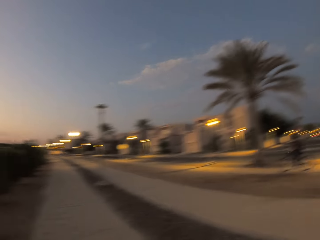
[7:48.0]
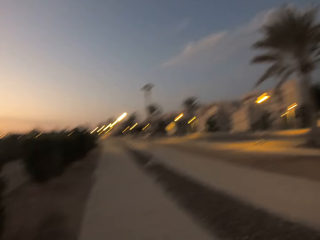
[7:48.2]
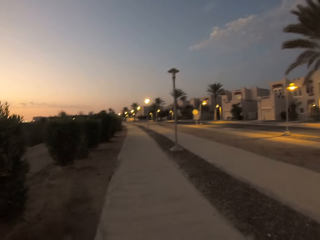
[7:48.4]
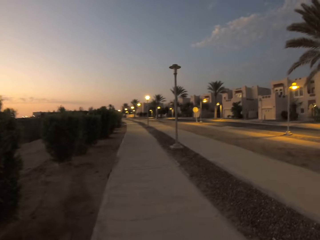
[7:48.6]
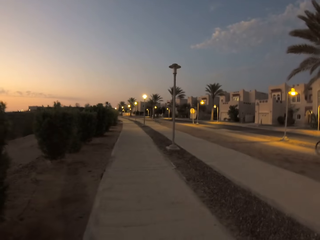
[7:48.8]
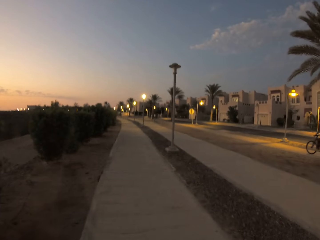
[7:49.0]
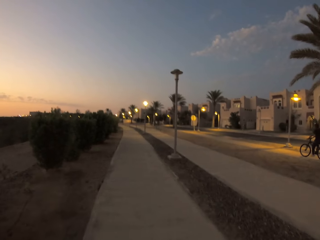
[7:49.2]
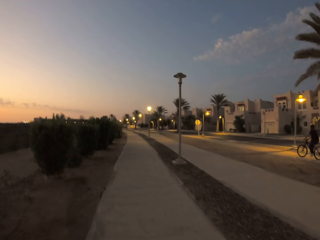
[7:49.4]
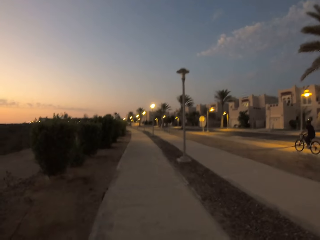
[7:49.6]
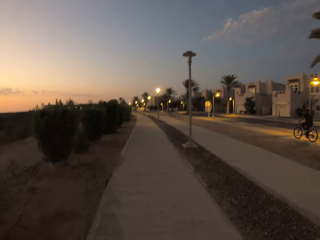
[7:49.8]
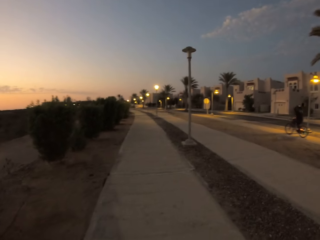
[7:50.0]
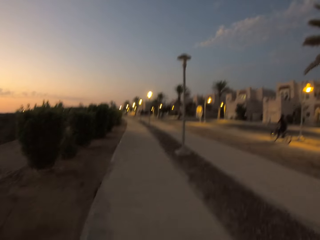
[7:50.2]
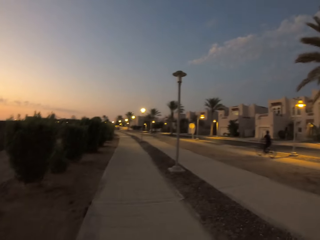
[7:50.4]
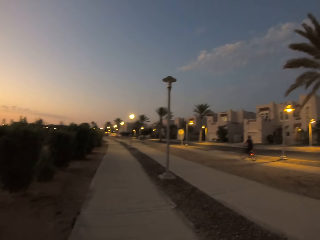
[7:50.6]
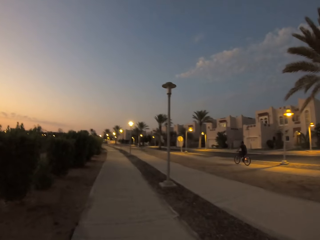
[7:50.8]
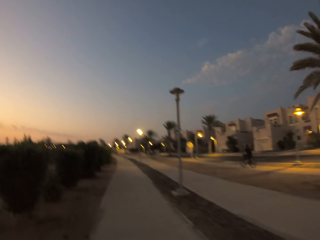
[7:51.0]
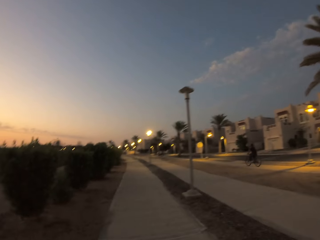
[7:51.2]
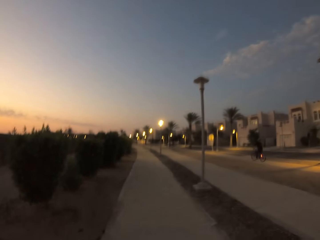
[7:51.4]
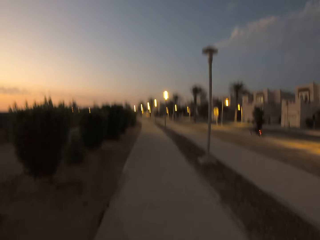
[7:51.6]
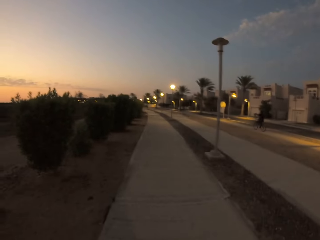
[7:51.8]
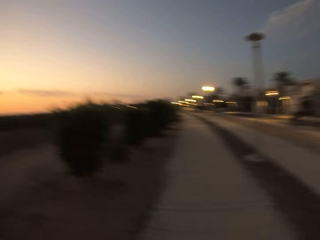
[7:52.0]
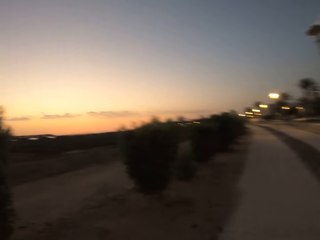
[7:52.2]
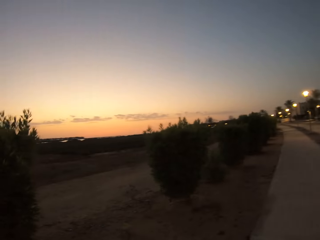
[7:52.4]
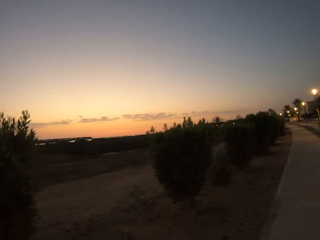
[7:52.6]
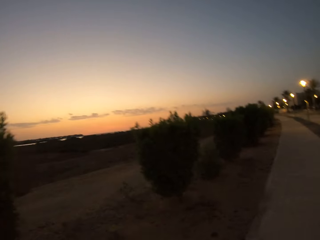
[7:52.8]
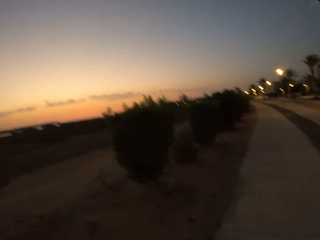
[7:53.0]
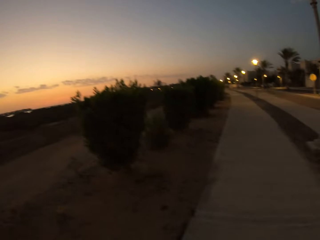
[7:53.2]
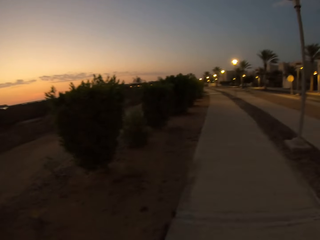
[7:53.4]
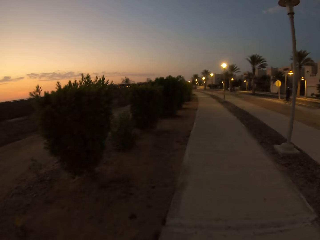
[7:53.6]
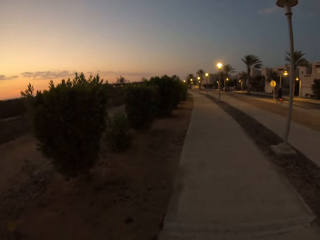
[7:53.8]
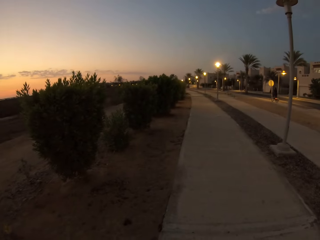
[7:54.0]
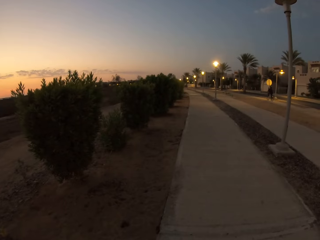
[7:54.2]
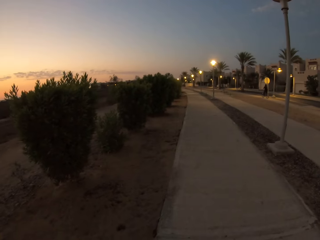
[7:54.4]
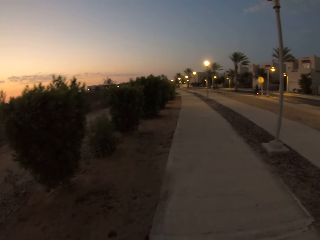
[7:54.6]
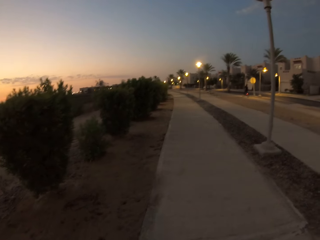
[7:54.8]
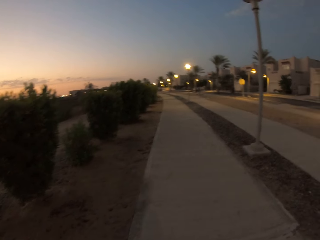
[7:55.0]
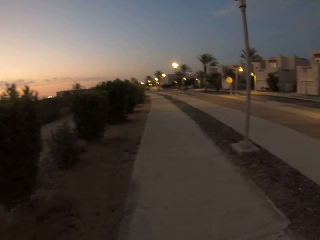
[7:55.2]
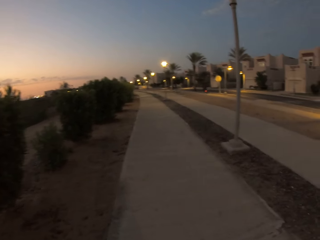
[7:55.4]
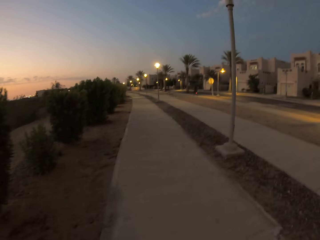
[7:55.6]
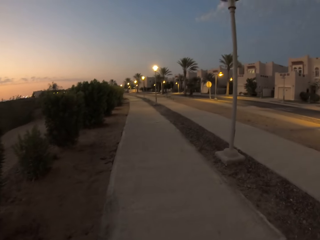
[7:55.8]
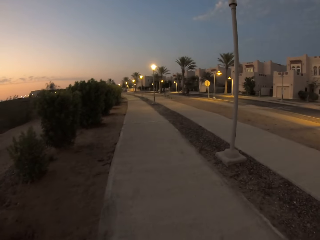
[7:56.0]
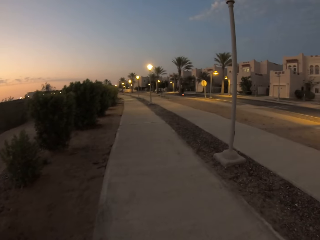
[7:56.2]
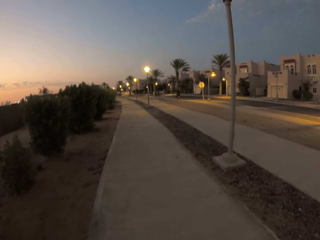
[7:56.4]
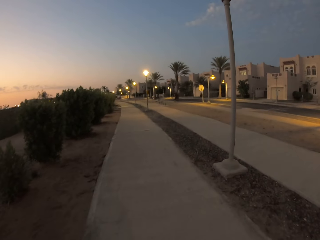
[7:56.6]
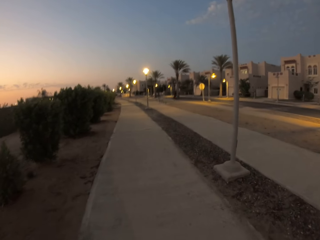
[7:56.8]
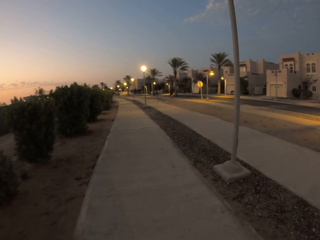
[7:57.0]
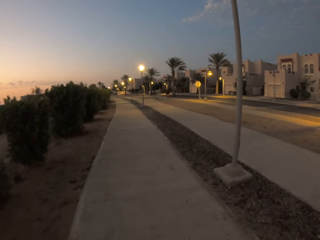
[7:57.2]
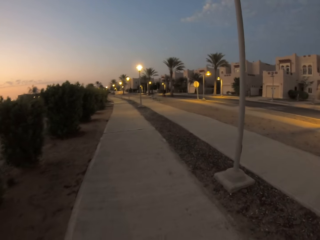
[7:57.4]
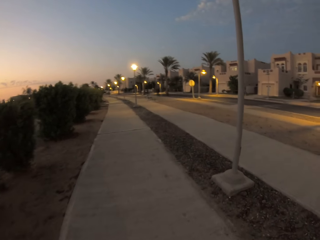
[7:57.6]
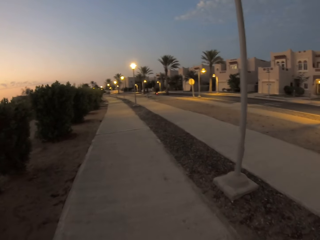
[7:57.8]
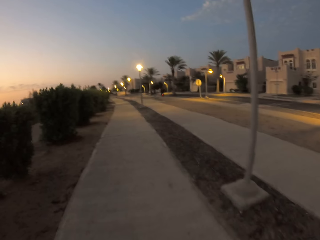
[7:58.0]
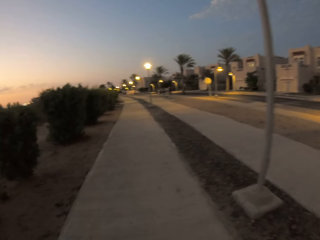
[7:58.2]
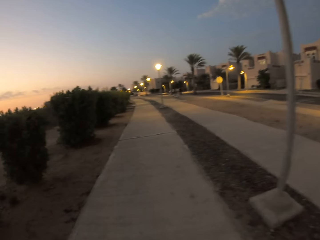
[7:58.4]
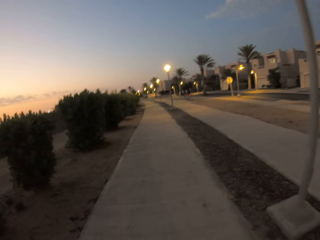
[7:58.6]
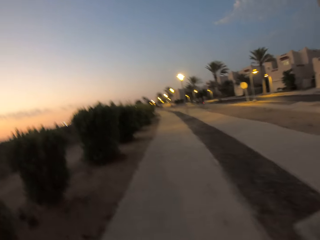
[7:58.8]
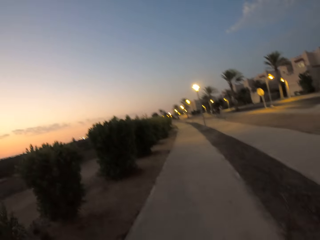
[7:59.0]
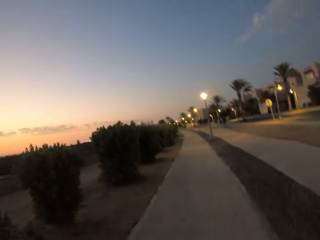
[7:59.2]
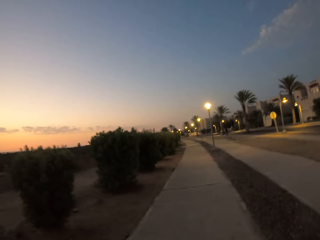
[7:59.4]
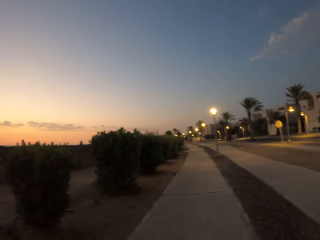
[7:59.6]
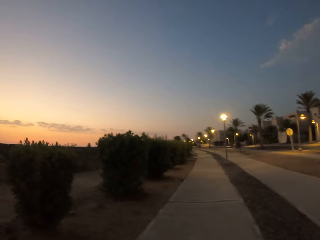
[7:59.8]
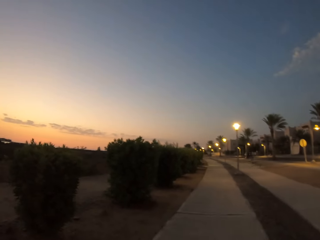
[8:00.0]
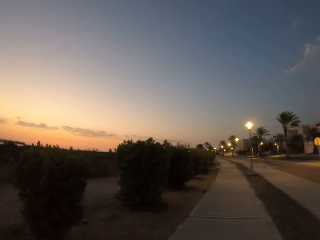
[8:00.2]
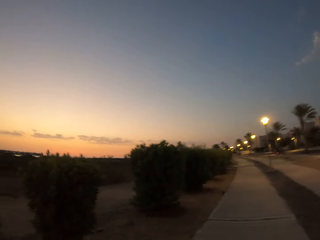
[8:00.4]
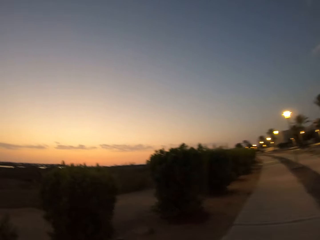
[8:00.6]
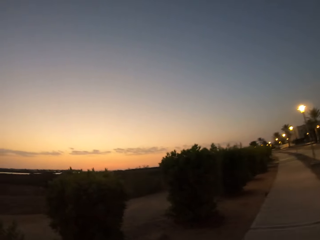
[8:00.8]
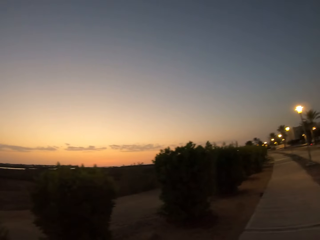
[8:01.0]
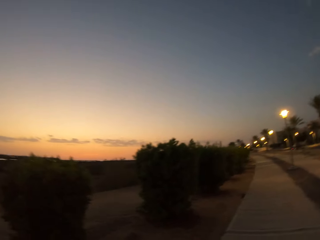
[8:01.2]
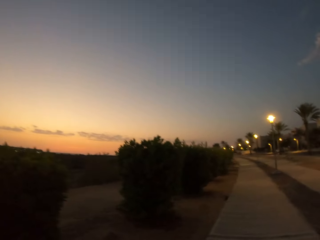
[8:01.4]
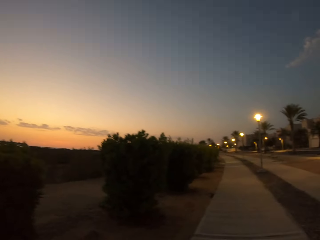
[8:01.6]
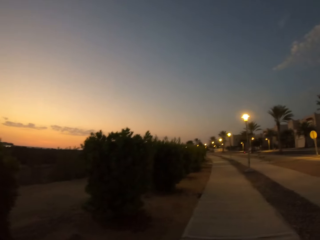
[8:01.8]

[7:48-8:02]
A man cycles past the camera wearer. The camera wearer stops. They walk along the sidewalk.

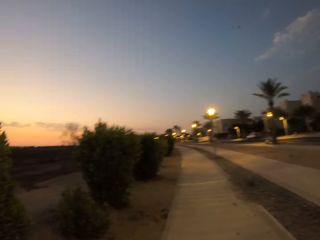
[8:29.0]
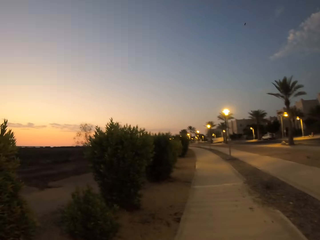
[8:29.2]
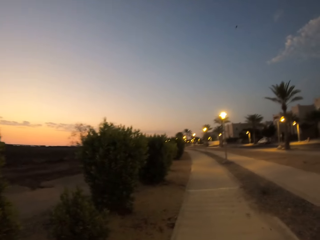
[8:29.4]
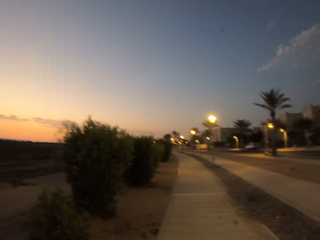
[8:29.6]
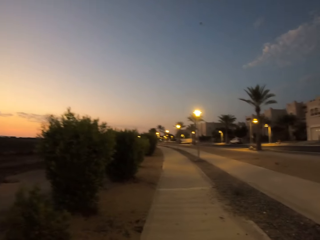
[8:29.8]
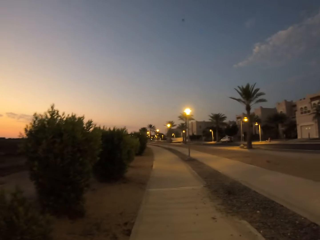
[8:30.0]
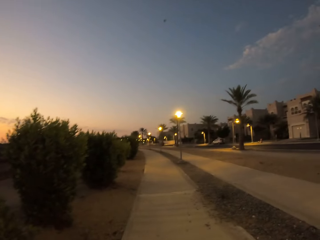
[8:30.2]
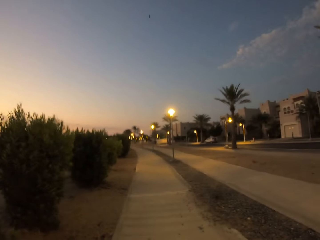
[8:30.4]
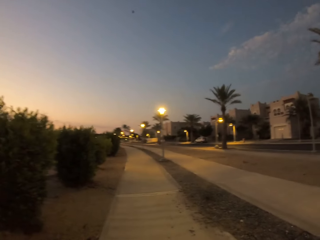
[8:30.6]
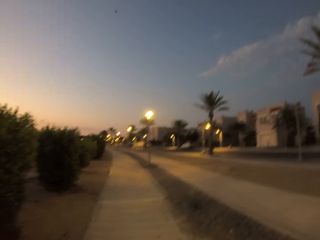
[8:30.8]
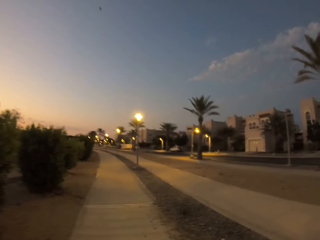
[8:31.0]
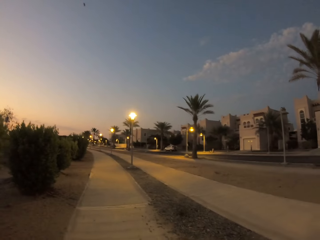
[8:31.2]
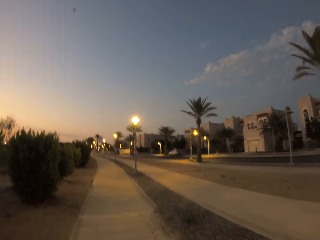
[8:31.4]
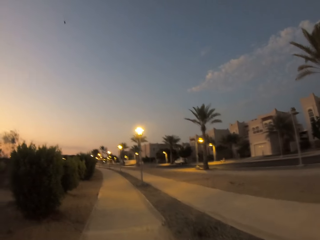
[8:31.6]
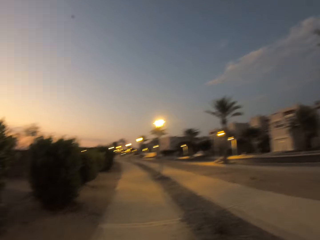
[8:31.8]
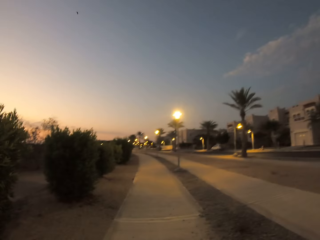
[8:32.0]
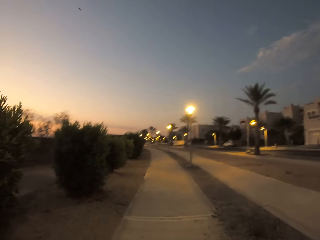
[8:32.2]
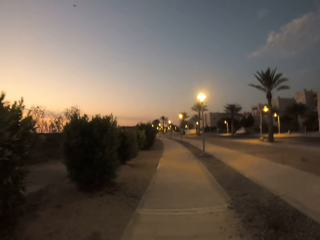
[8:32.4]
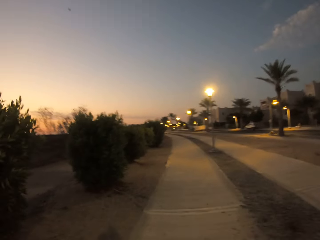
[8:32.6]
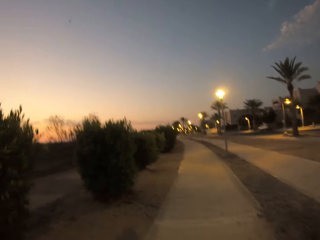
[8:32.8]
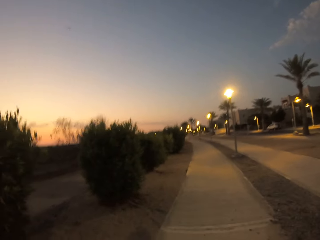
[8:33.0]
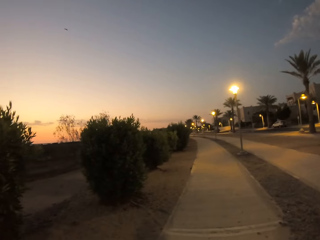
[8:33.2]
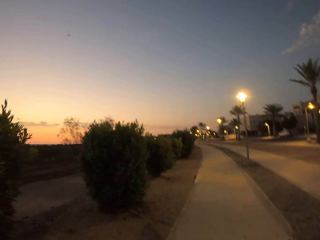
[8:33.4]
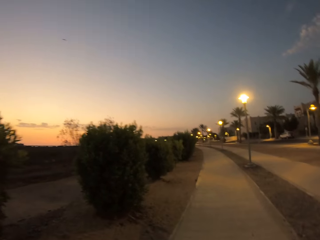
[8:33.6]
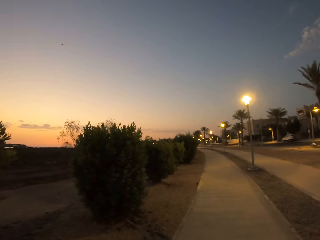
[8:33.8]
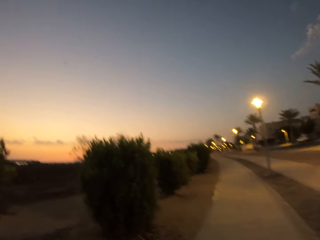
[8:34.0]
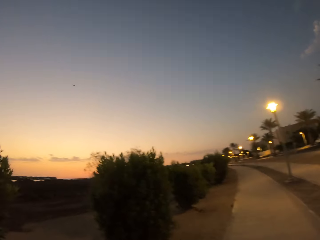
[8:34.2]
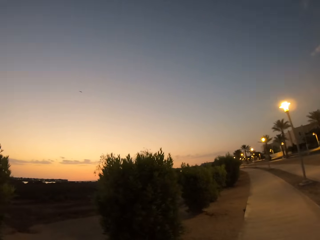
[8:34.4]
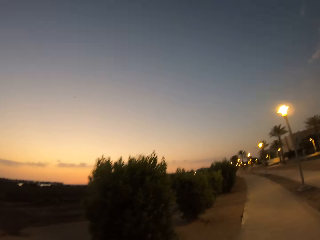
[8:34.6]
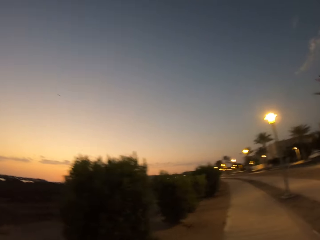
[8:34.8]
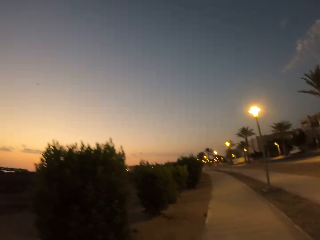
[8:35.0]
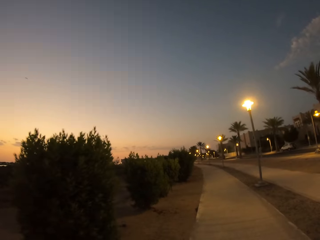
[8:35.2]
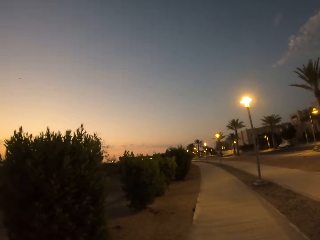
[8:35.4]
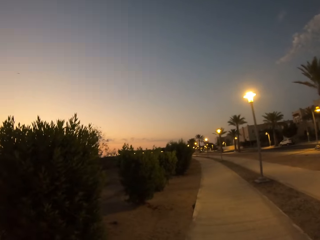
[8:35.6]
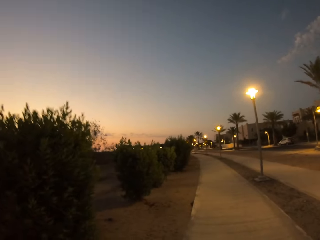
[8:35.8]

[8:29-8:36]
The camera wearer walks along the sidewalk.
